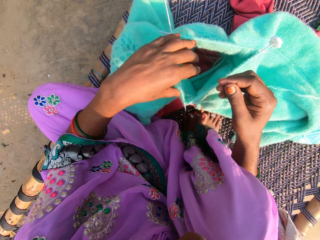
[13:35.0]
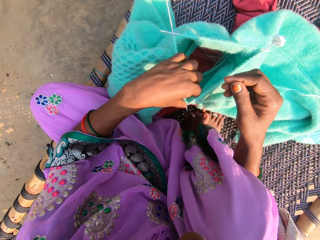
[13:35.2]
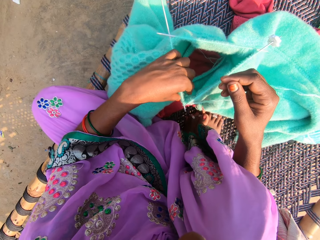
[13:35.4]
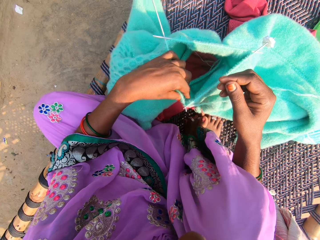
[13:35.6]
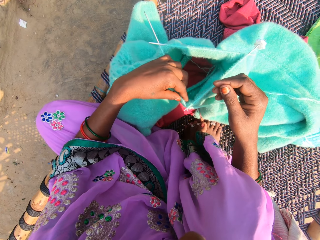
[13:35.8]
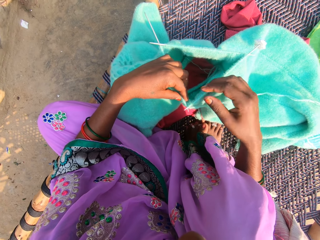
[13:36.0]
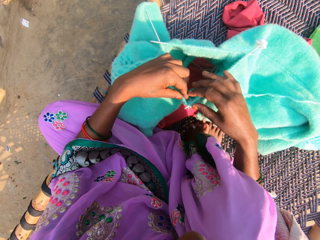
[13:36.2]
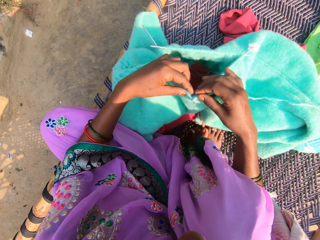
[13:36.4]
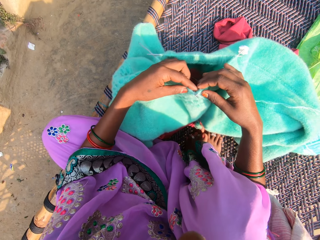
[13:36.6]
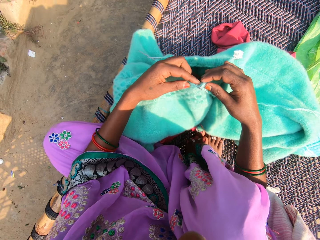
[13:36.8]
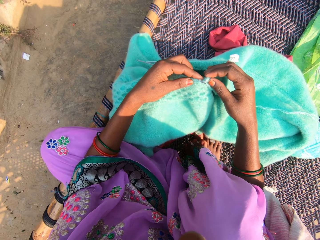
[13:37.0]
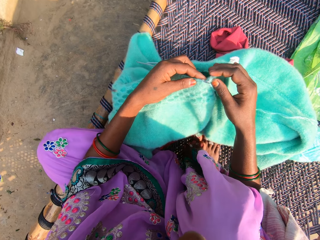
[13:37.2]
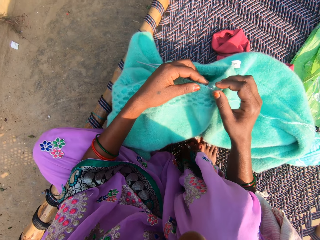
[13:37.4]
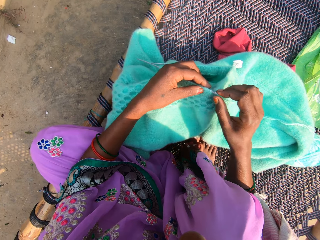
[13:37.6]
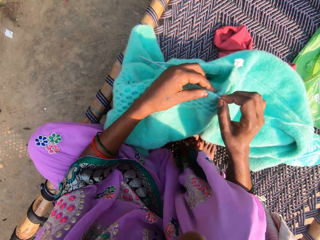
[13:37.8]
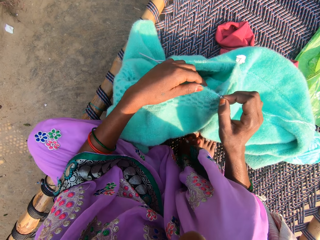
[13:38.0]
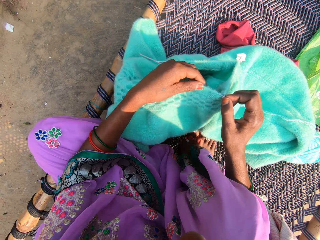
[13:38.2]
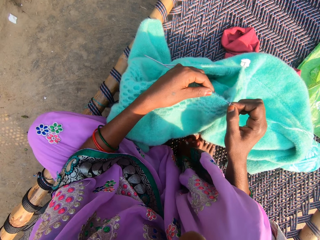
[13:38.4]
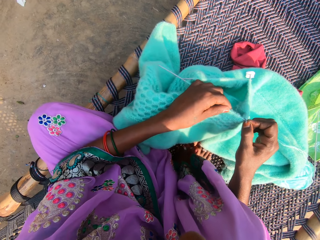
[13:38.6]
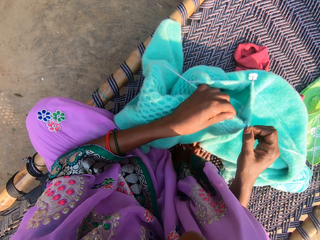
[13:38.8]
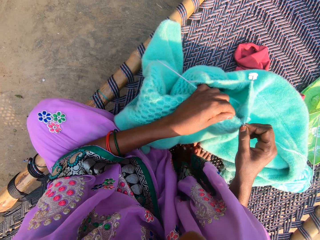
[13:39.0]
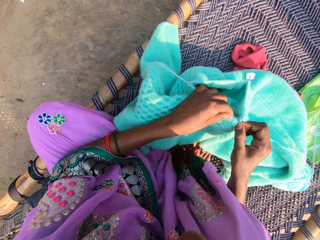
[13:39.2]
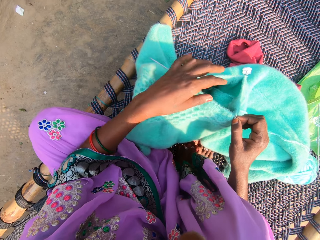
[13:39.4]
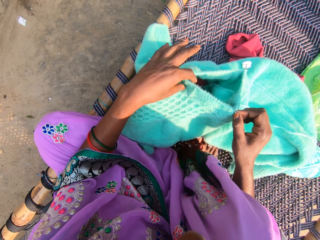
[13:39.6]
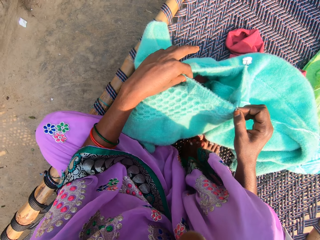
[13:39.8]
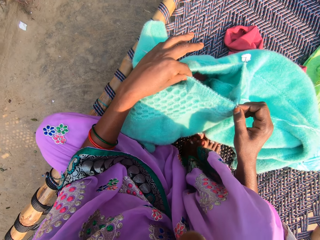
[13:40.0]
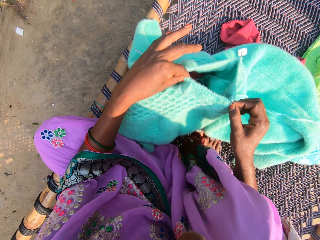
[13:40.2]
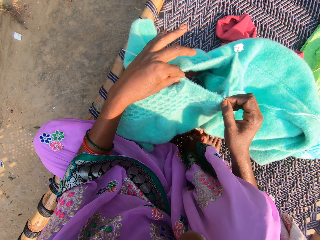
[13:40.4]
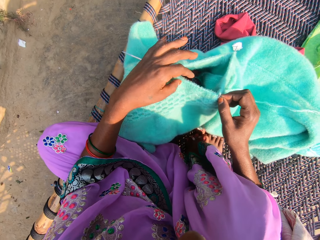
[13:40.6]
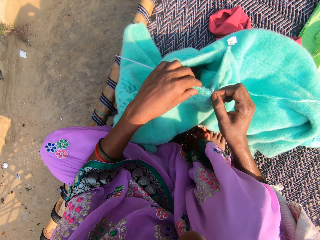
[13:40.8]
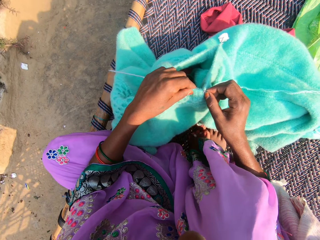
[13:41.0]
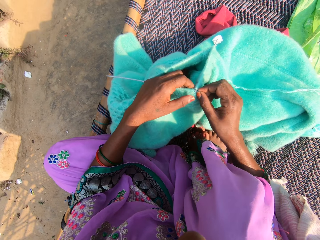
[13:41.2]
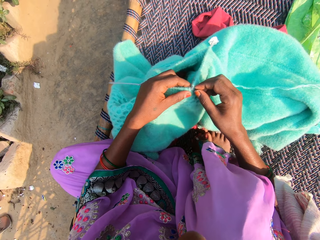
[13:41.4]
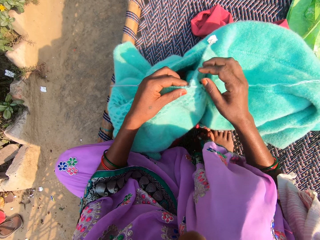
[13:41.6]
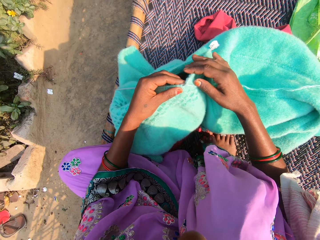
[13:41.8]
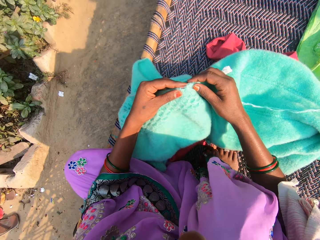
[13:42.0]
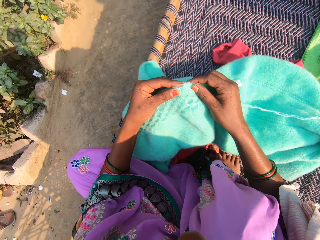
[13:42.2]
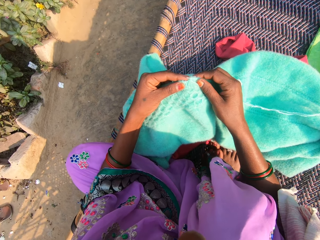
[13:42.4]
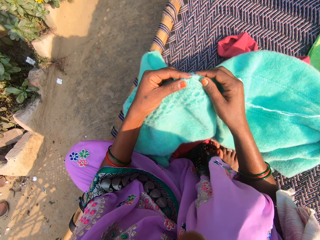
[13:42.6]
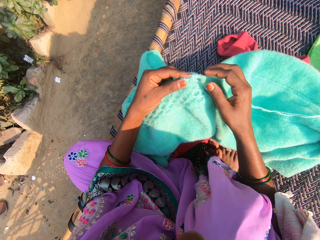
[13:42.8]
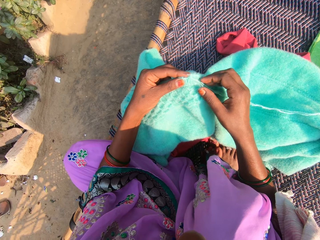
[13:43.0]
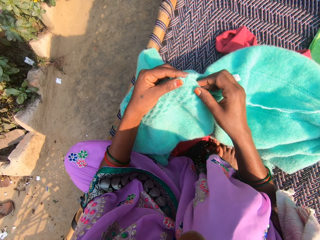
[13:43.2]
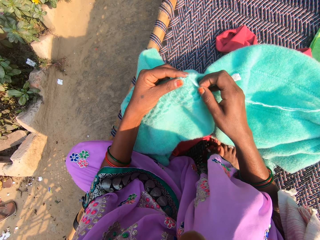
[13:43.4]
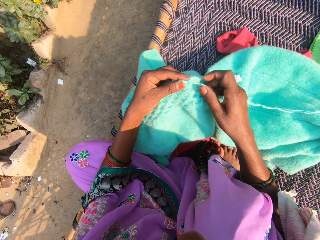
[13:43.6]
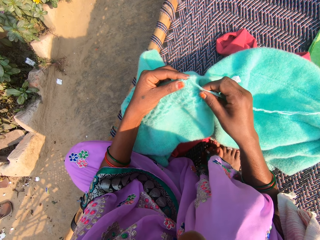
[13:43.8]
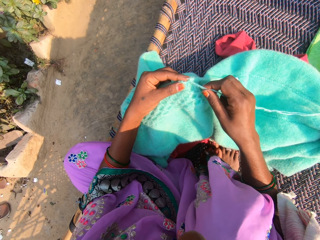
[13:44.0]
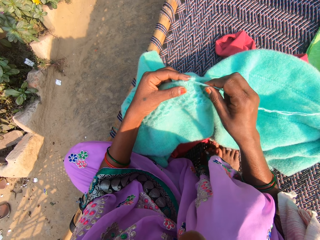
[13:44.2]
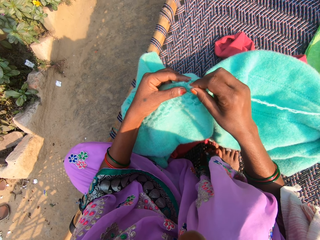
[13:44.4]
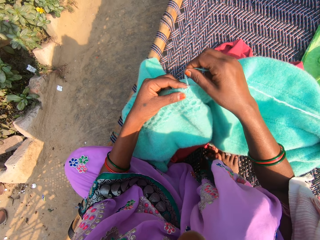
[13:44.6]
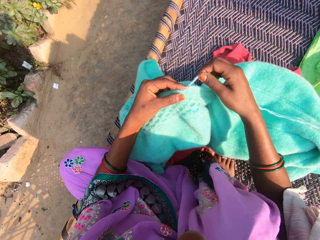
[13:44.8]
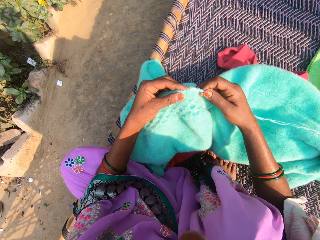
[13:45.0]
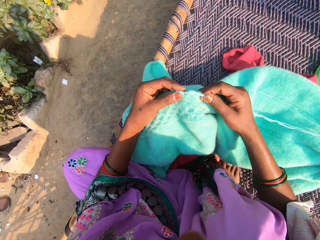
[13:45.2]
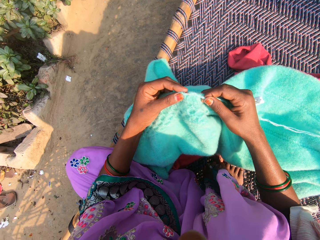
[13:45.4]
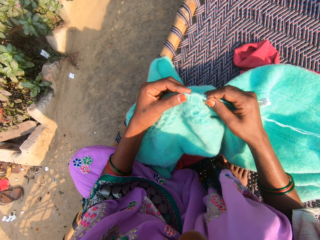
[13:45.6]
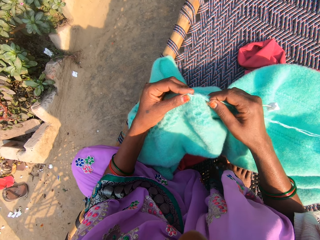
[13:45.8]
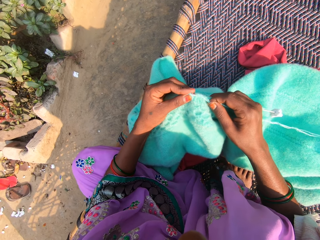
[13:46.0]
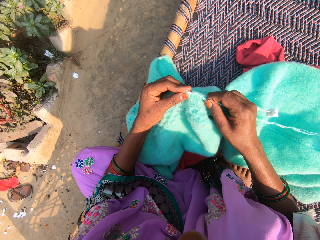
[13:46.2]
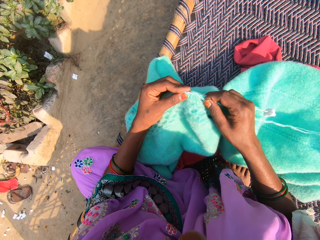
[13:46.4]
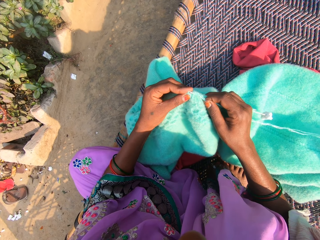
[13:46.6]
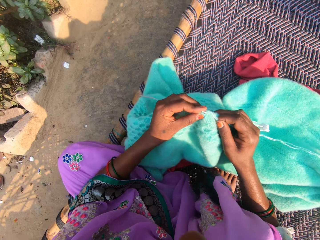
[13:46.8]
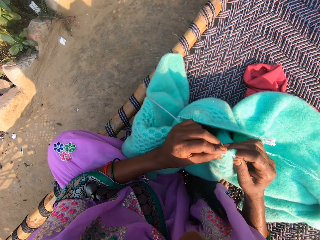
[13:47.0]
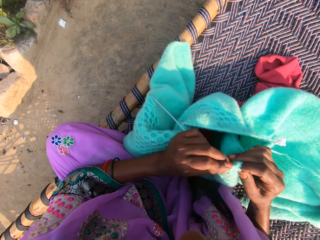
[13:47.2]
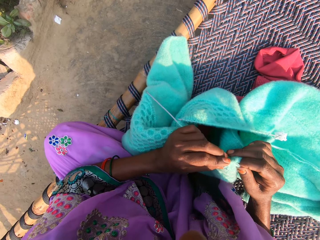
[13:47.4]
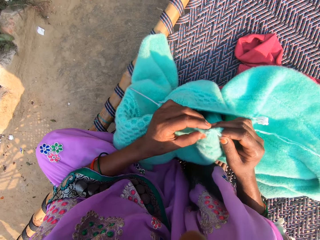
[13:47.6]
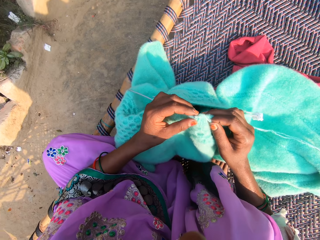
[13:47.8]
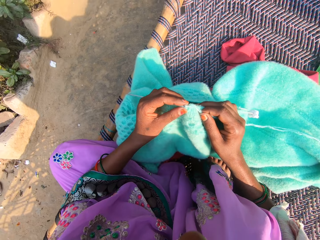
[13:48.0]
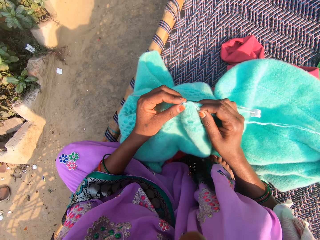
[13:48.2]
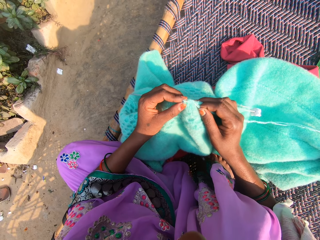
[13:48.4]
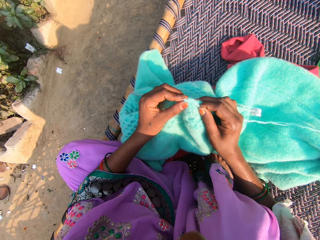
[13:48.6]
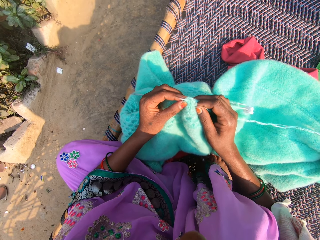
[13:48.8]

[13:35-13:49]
The camera wearer inspects the fabric. They adjust a knitting needle in the fabric. They adjust the fabric. They adjust the yarn on a knitting needle. They roll the yarn on the needle.

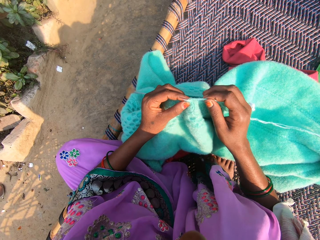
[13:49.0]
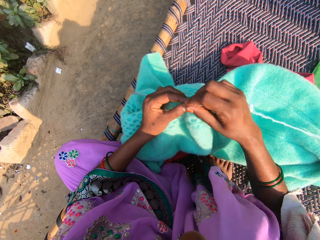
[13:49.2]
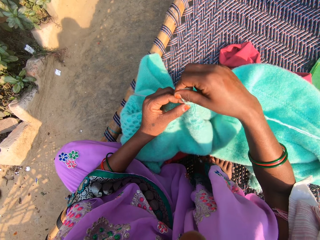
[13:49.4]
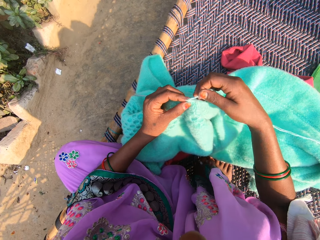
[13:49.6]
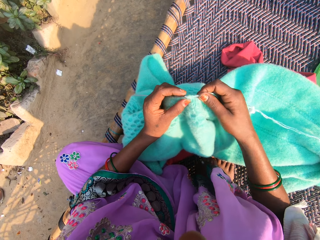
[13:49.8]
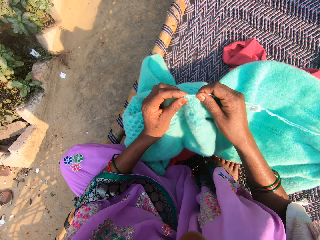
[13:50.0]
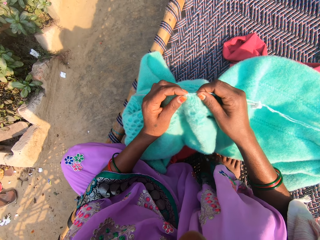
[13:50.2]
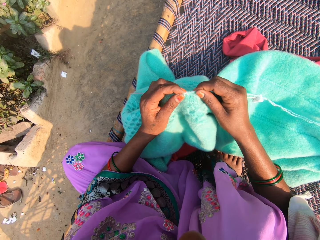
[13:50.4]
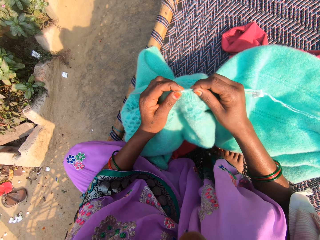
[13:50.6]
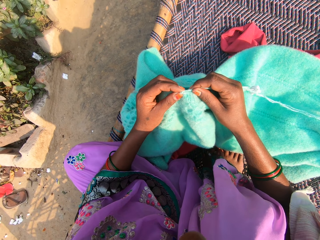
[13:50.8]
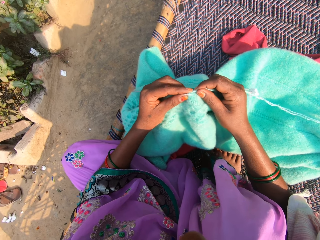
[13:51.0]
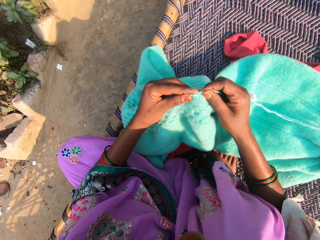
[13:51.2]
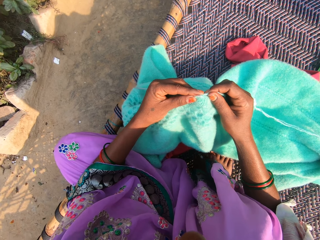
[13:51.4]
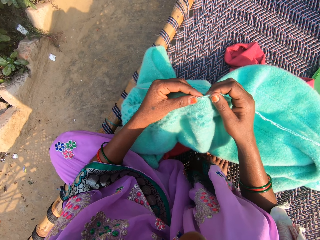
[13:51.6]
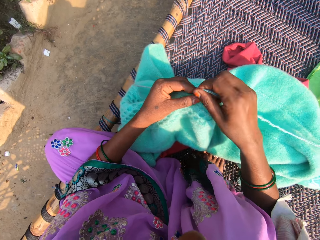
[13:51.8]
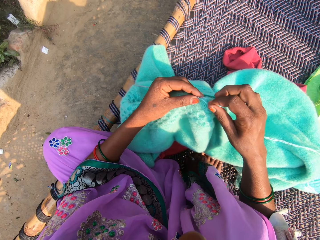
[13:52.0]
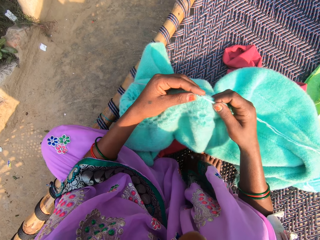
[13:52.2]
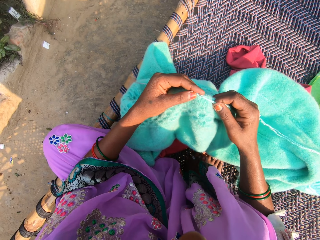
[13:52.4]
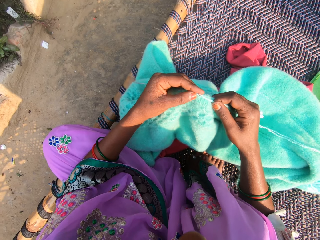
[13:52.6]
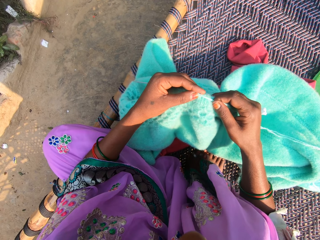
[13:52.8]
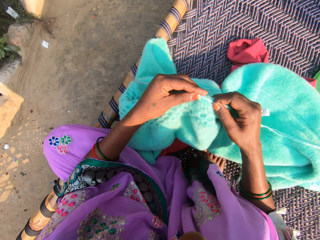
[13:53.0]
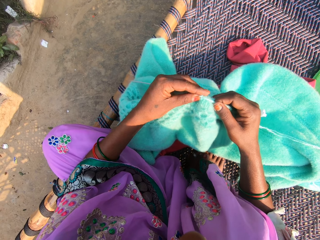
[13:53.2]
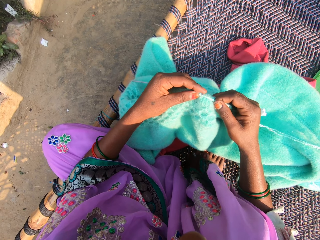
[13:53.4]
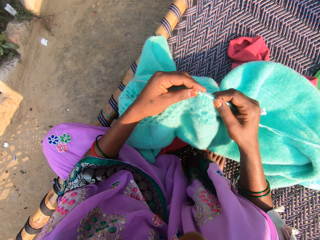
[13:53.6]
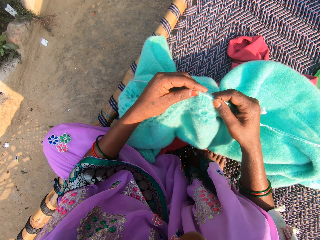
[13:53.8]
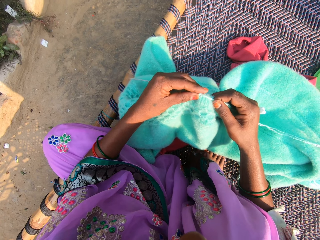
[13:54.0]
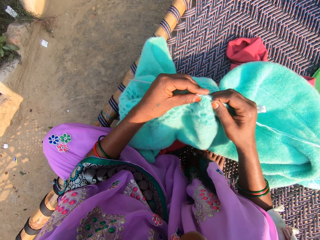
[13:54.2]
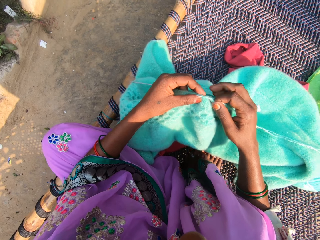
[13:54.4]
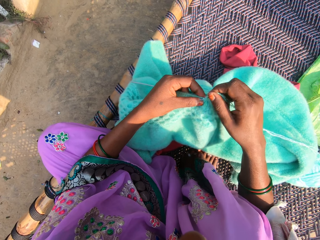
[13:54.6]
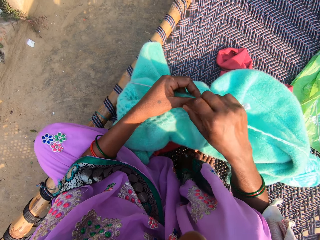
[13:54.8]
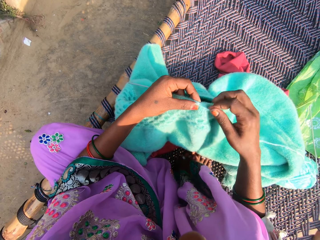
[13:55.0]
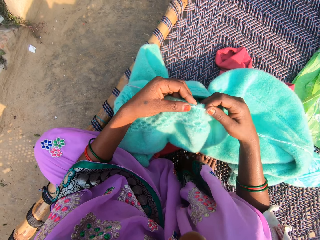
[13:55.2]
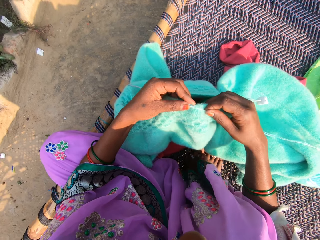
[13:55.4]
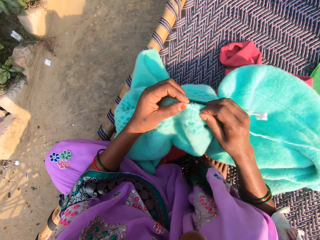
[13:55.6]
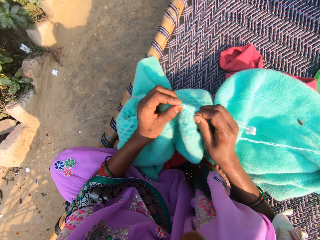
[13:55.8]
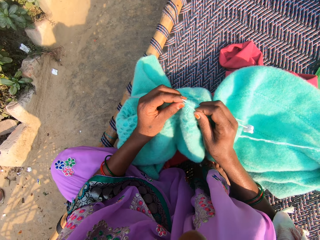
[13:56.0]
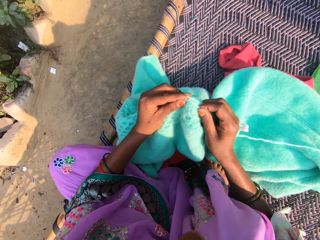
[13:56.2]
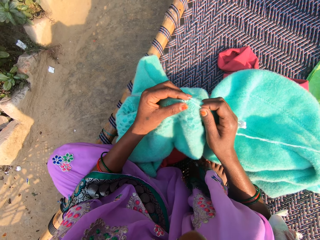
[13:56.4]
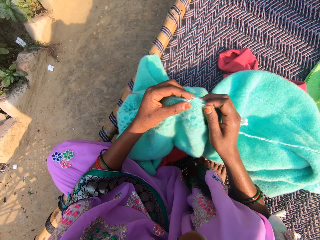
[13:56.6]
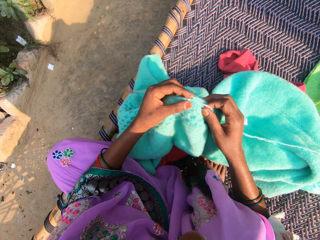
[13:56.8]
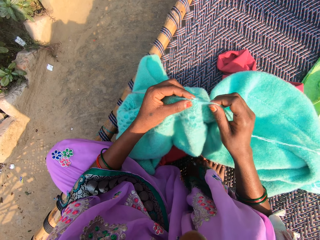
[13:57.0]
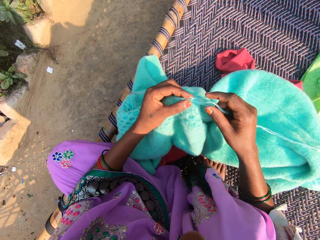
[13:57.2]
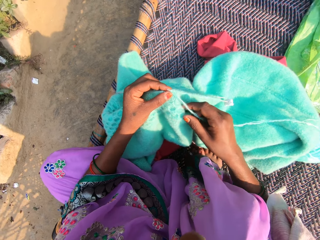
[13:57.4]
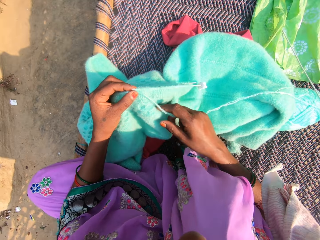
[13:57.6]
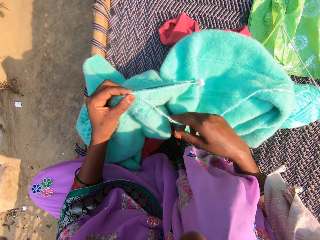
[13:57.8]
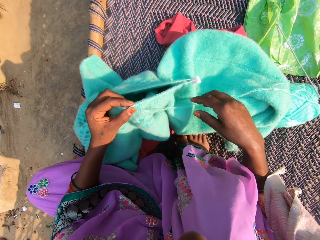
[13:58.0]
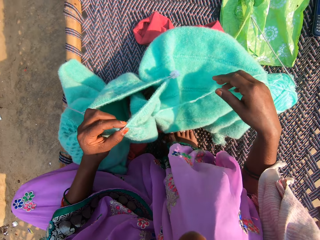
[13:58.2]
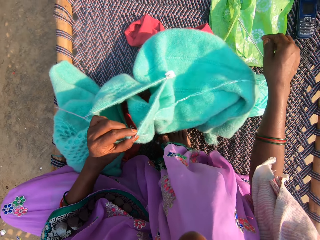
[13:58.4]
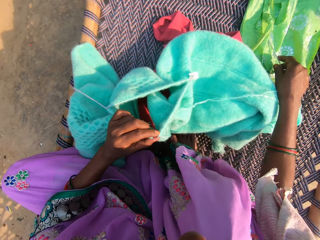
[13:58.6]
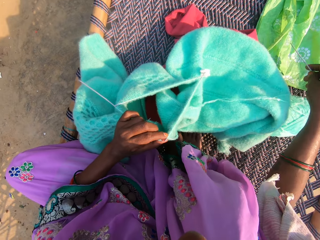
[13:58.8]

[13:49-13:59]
The camera wearer crochets the garment using the crochet hook.
